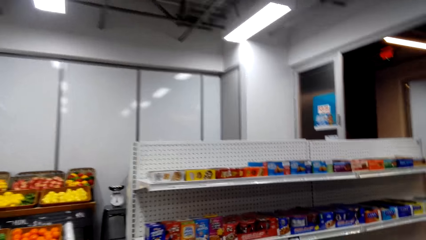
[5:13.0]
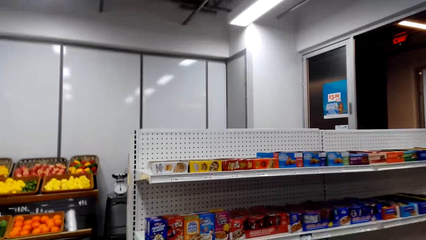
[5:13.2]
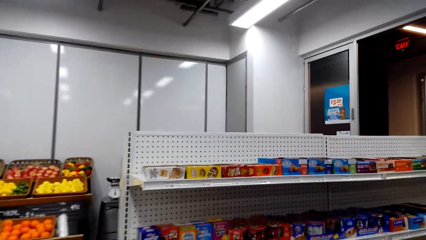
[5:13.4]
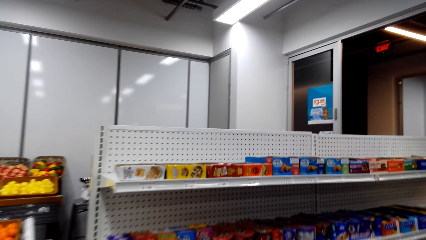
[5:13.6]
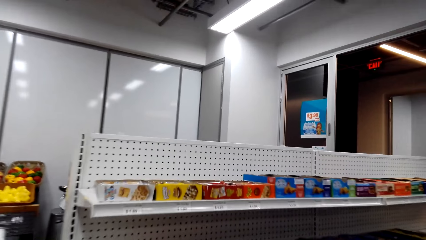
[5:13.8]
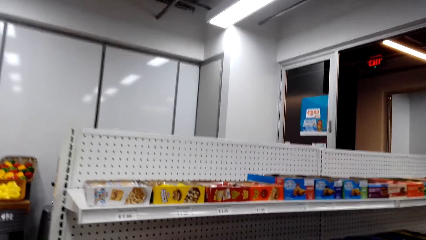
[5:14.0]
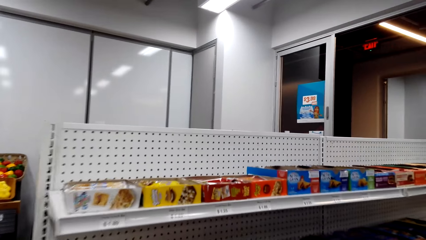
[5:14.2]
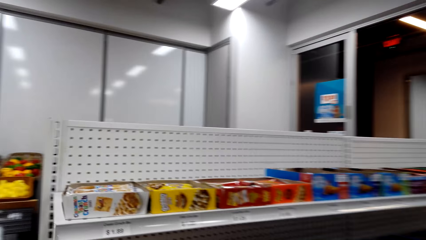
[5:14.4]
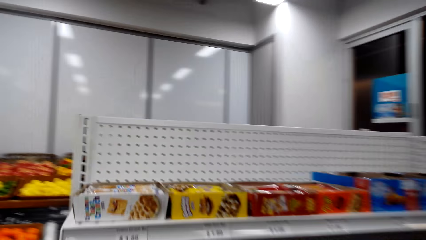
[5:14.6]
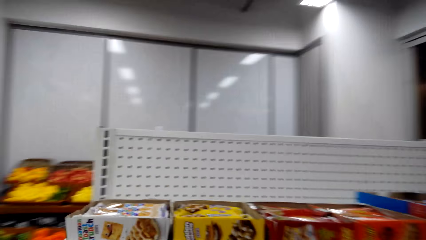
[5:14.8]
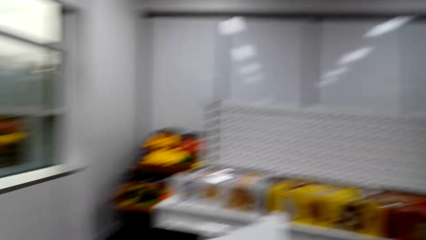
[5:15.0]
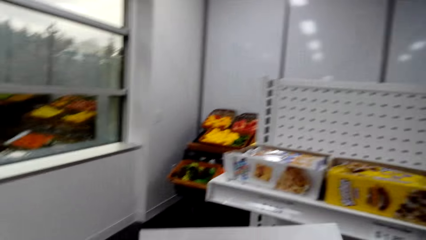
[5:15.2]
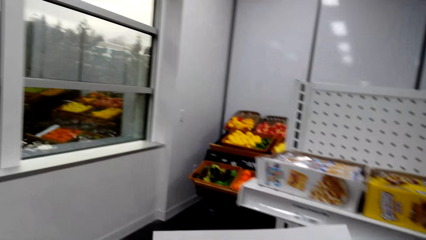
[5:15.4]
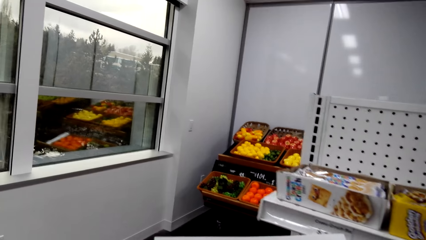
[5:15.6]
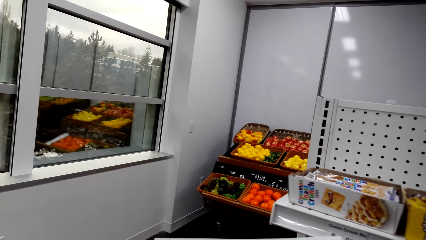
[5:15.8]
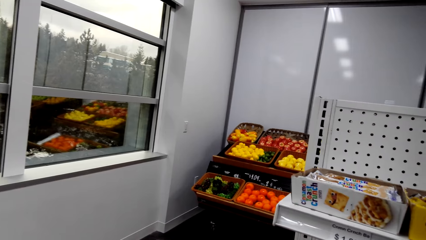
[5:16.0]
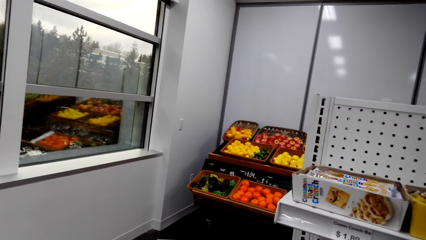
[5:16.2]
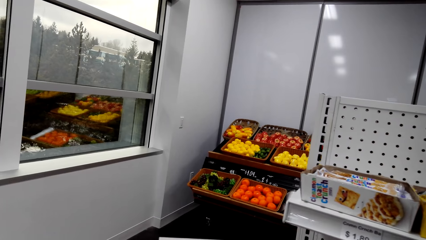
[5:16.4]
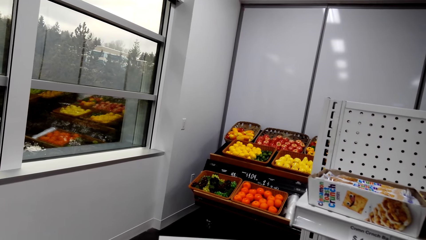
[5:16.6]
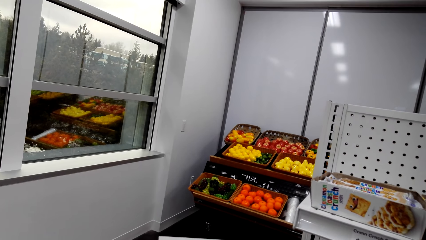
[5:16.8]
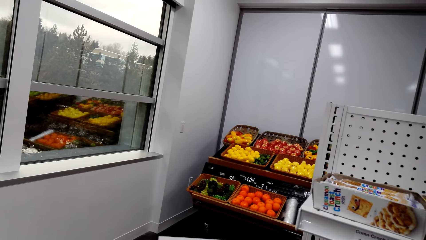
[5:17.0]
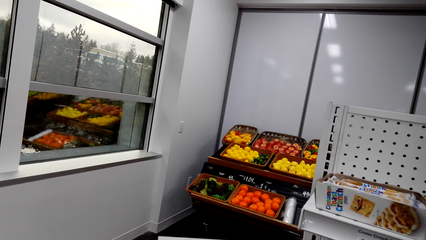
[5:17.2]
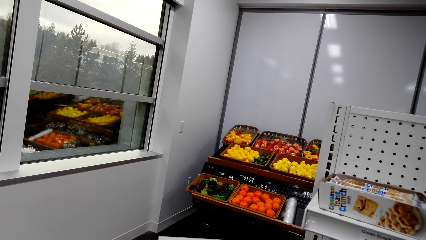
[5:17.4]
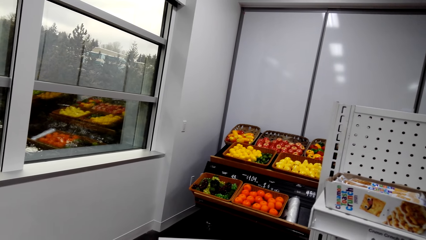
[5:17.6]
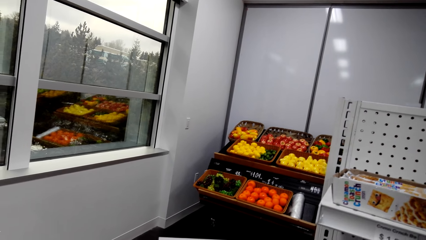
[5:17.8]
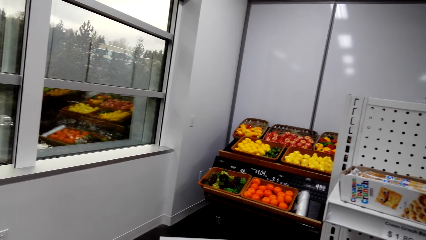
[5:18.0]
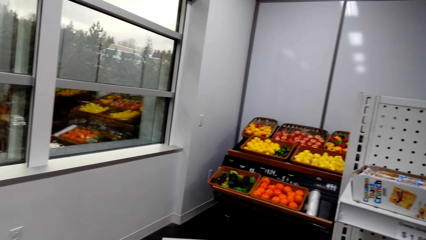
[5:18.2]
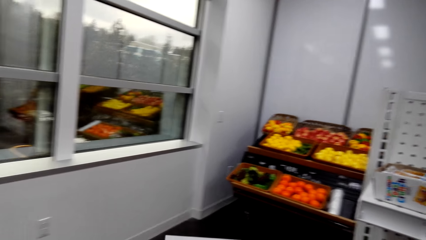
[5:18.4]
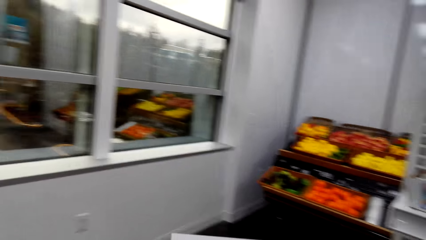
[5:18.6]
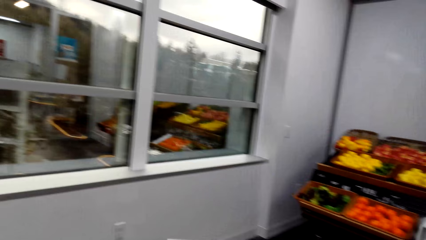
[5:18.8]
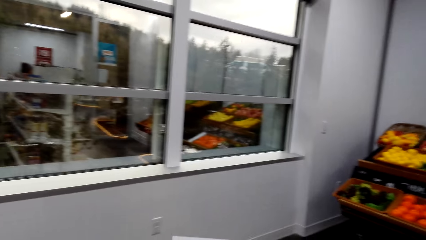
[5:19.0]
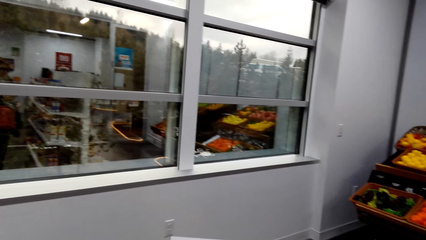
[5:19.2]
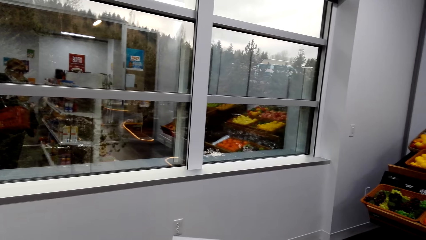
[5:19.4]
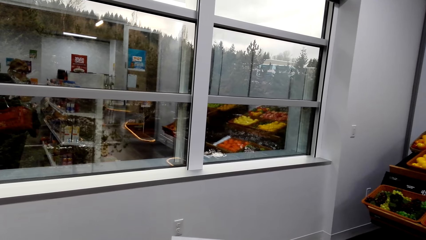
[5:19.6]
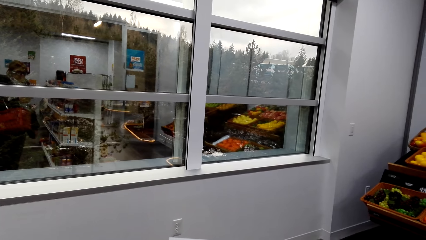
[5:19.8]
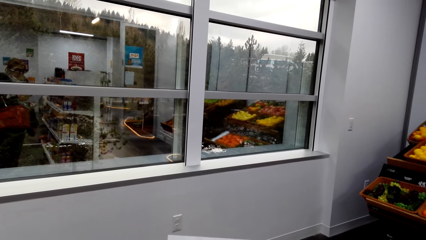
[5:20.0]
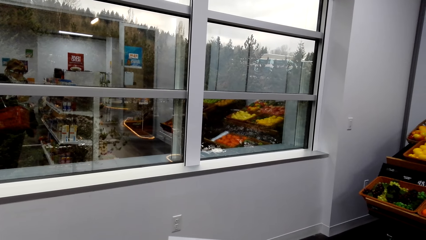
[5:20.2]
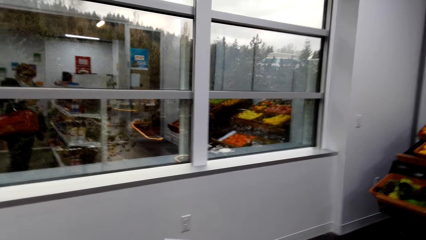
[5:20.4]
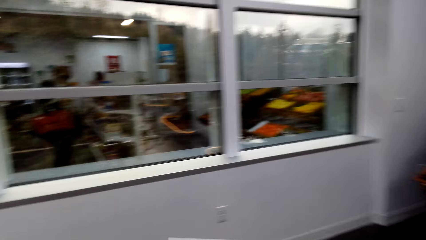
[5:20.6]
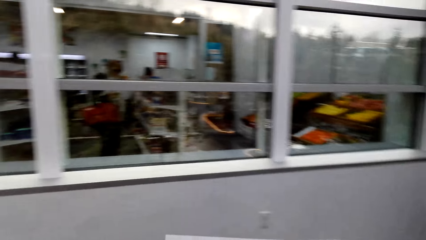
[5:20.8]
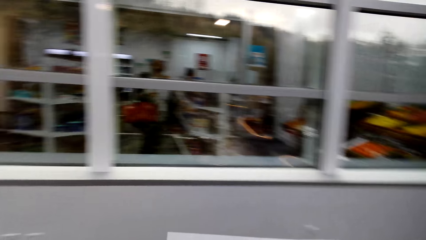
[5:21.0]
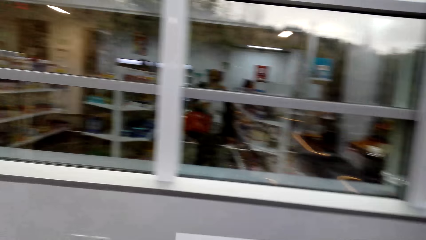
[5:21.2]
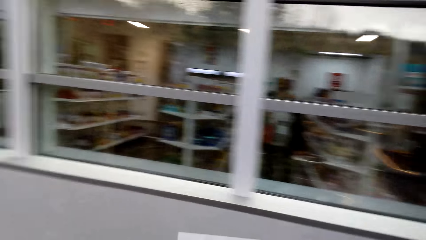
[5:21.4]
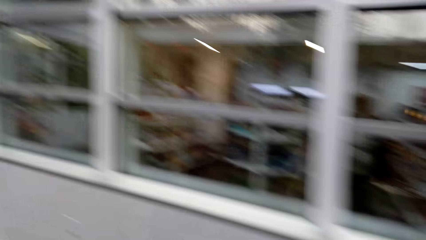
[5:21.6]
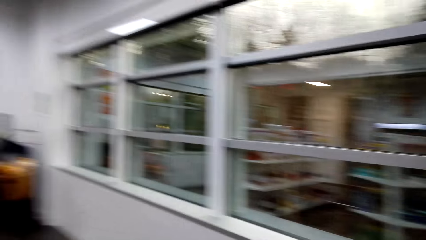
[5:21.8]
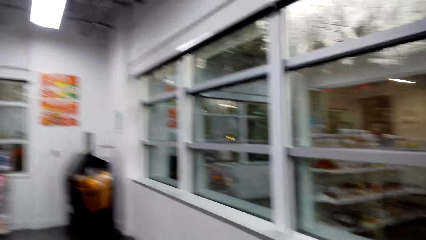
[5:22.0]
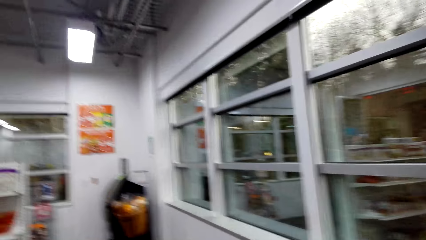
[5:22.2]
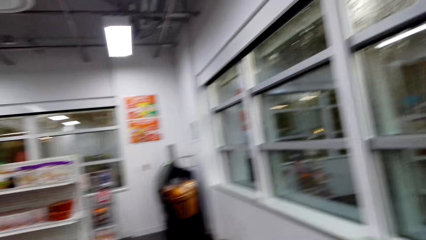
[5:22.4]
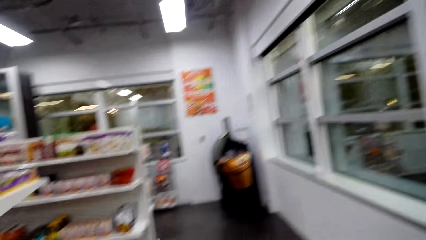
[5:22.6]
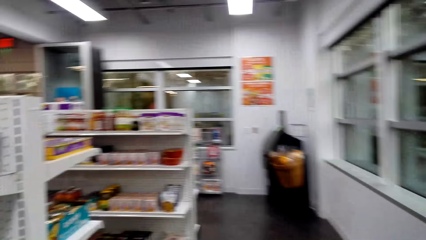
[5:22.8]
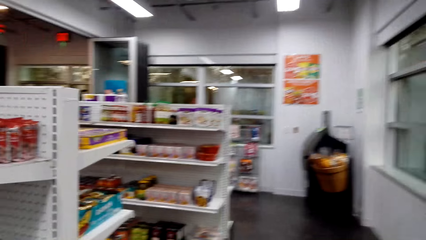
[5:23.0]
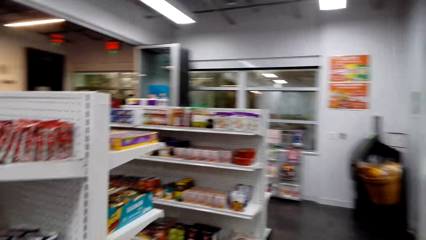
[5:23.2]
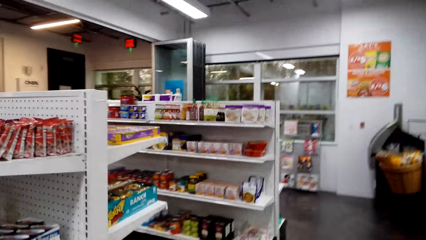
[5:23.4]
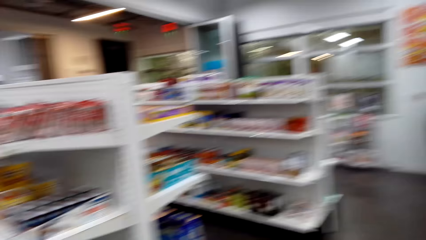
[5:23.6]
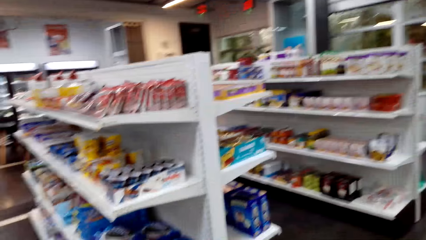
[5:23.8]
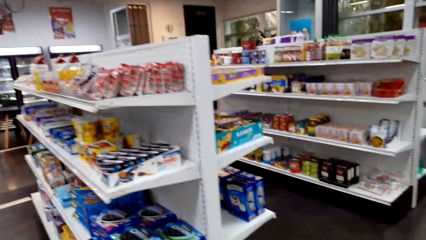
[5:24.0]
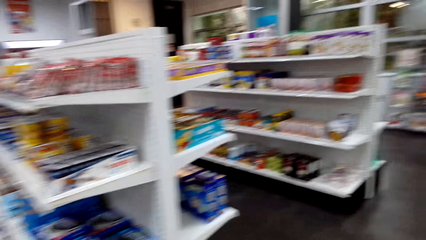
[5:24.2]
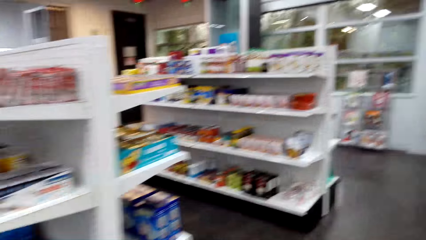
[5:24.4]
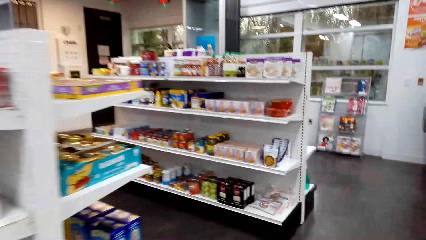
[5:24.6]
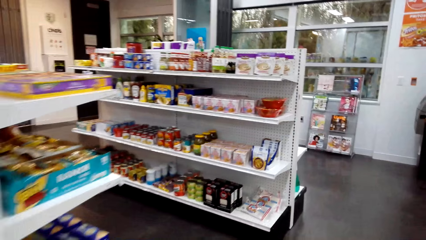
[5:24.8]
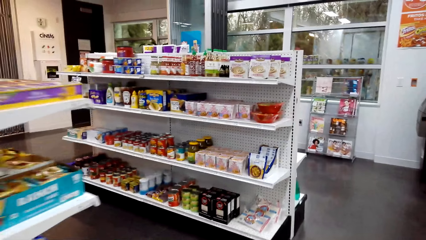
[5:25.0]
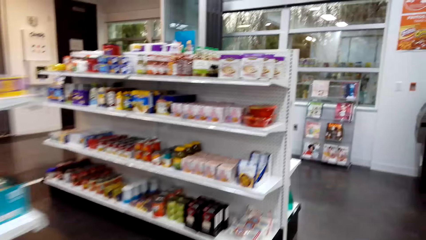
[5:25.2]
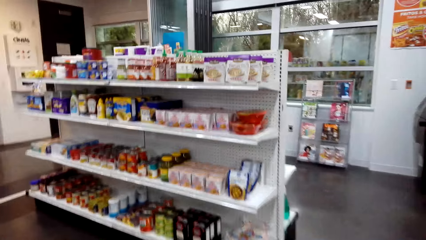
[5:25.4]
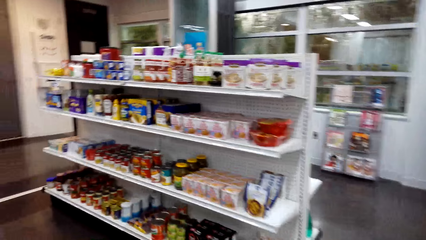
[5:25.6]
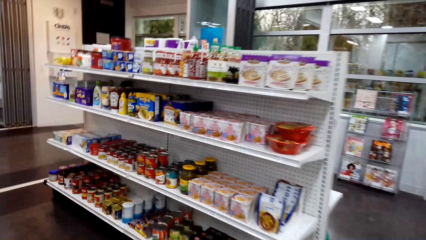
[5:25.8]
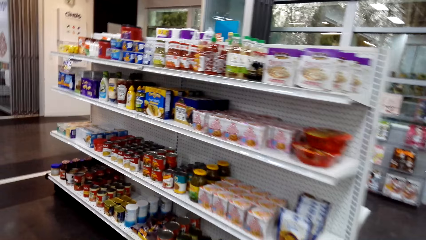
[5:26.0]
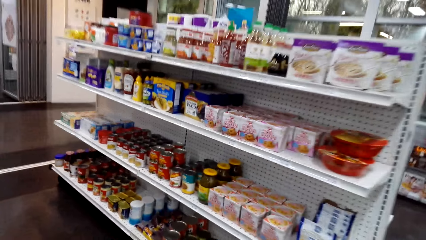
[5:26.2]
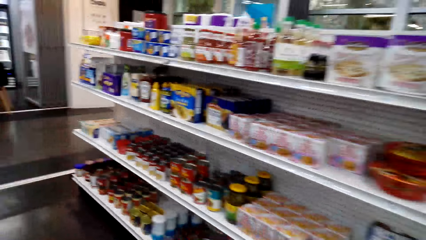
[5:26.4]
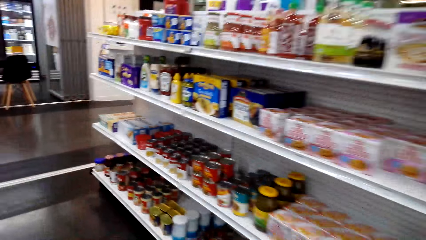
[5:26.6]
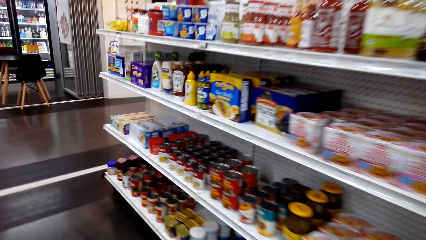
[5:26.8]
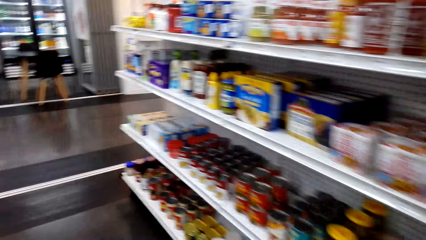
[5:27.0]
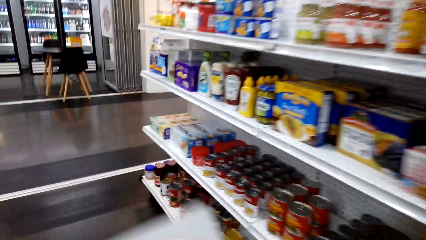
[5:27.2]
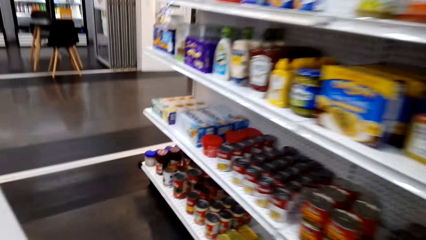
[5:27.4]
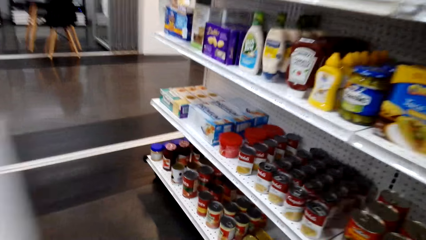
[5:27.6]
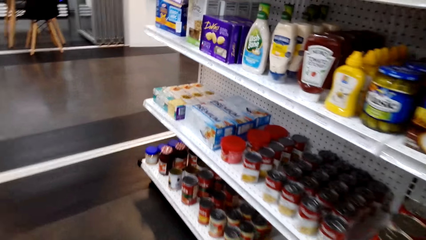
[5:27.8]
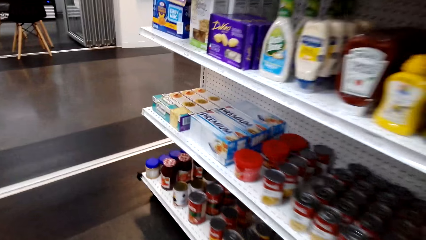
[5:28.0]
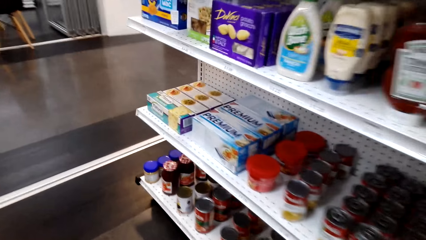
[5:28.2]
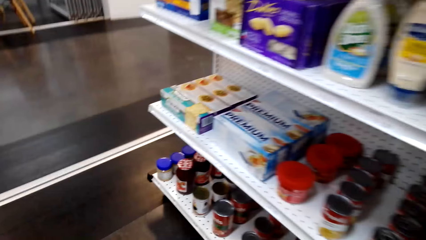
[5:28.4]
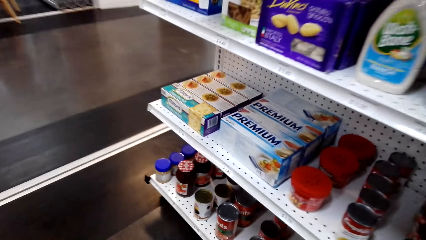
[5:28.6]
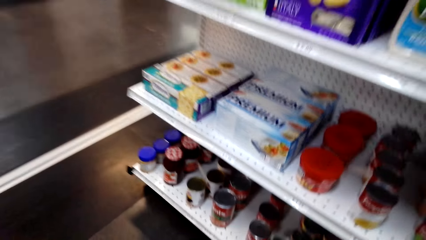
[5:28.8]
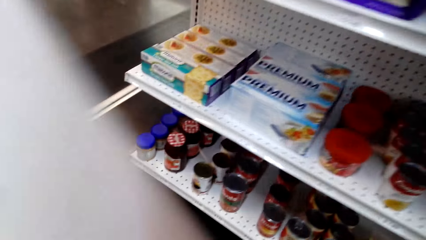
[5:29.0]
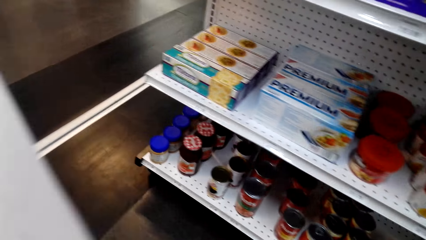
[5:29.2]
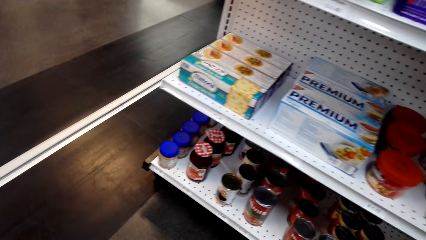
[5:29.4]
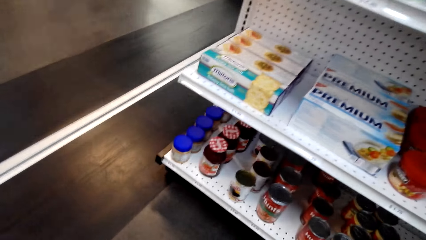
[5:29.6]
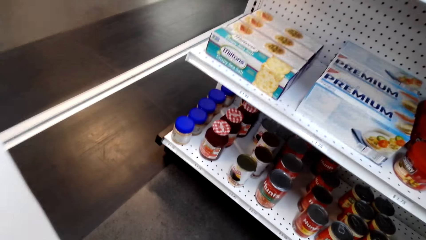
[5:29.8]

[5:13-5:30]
The camera wearer walks beside the shelves. They look around a supermarket. They walk around the supermarket.
